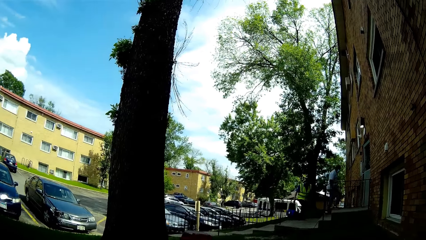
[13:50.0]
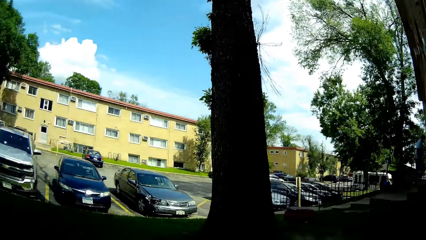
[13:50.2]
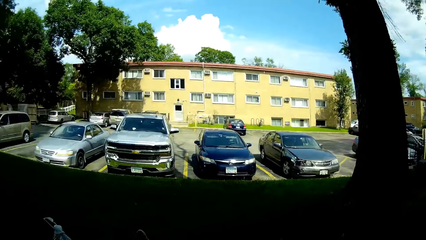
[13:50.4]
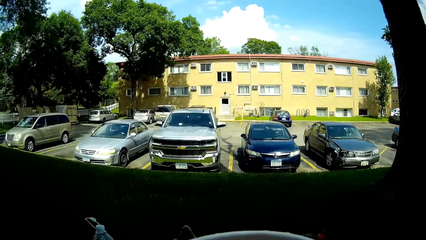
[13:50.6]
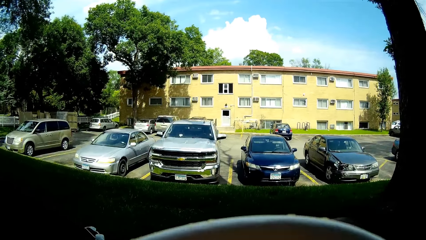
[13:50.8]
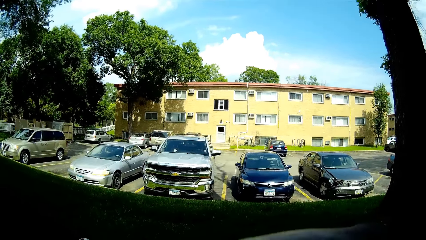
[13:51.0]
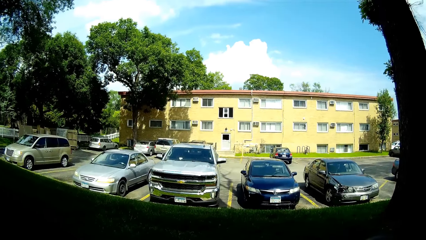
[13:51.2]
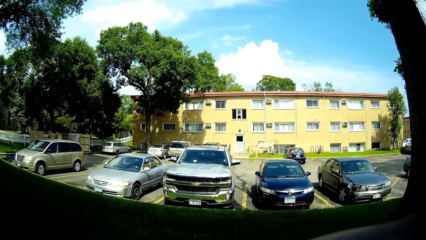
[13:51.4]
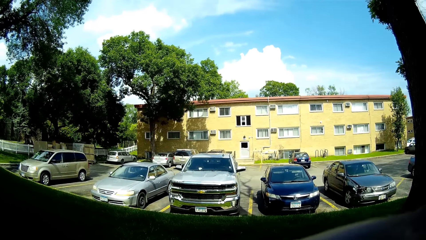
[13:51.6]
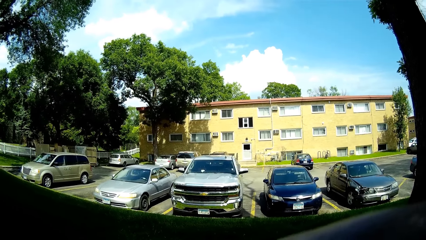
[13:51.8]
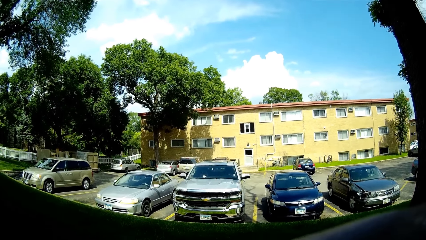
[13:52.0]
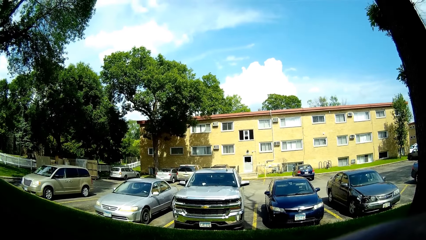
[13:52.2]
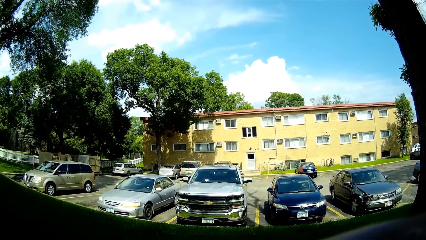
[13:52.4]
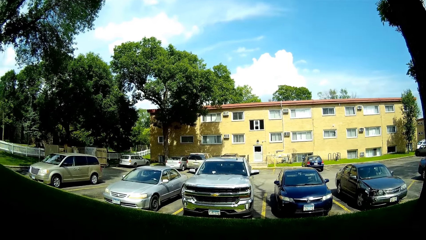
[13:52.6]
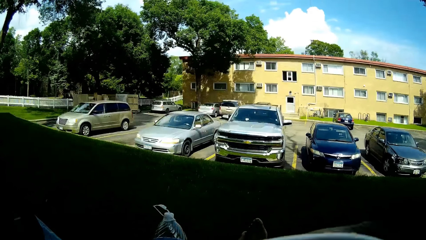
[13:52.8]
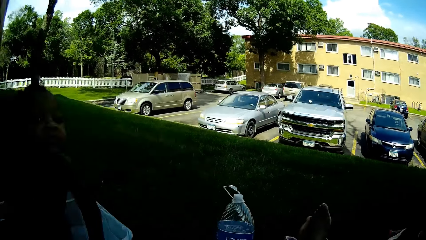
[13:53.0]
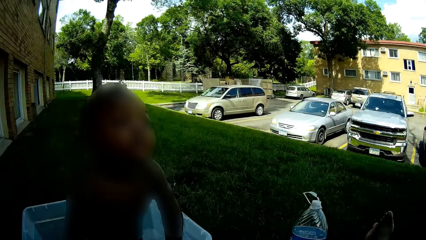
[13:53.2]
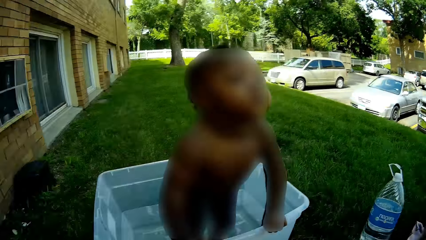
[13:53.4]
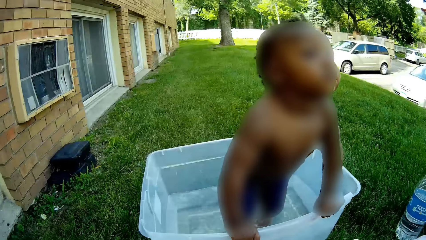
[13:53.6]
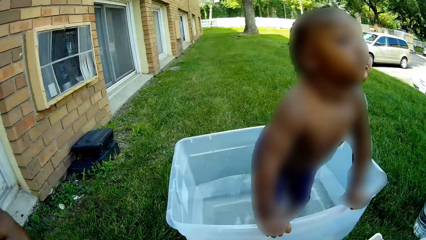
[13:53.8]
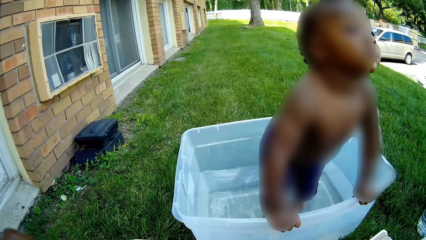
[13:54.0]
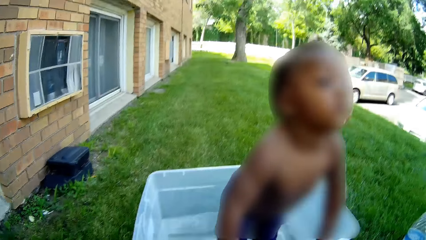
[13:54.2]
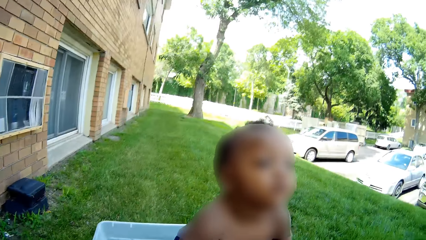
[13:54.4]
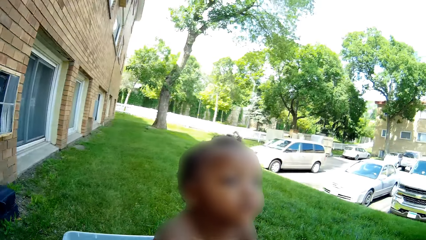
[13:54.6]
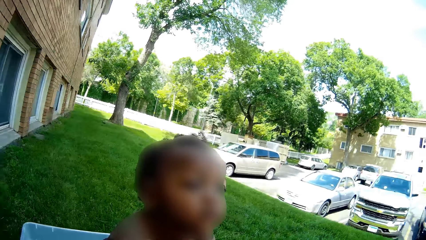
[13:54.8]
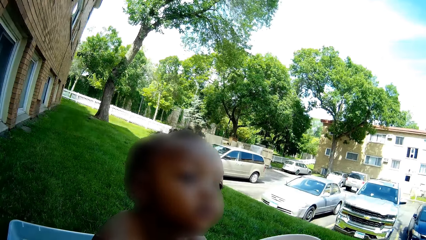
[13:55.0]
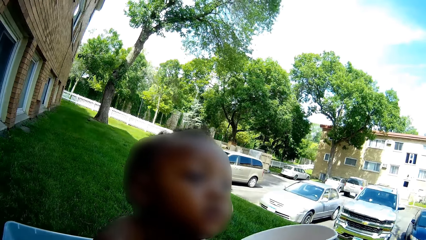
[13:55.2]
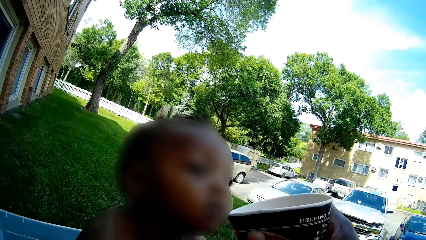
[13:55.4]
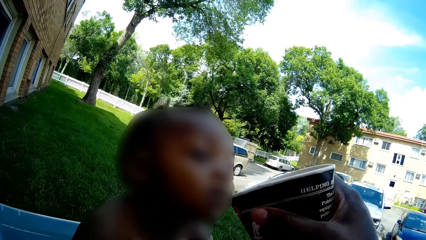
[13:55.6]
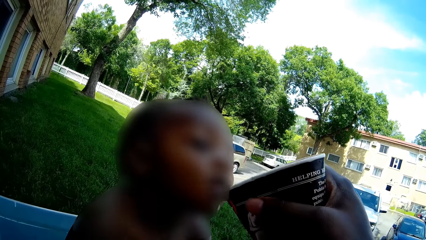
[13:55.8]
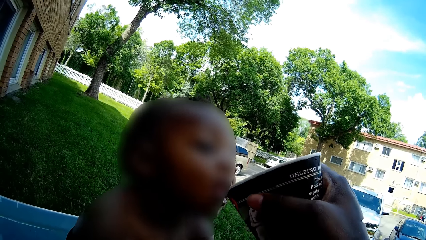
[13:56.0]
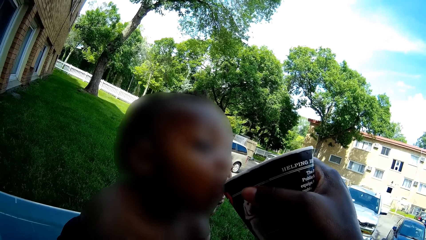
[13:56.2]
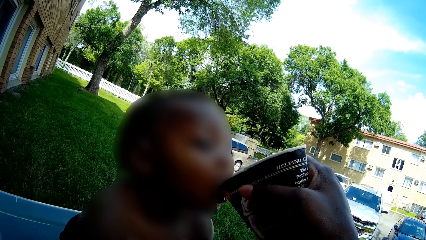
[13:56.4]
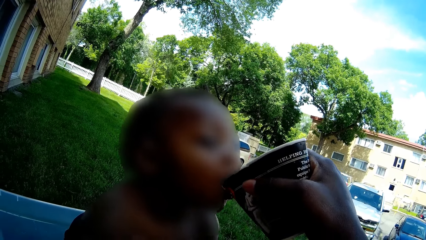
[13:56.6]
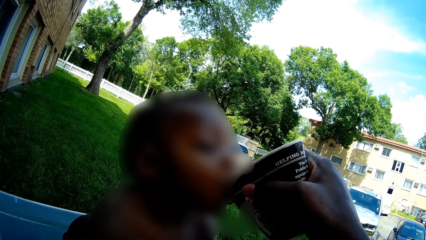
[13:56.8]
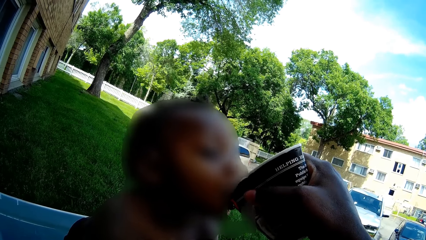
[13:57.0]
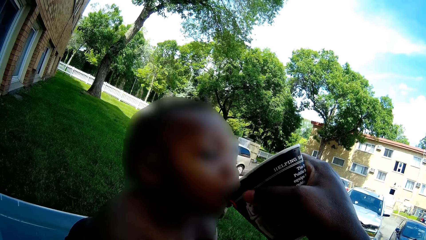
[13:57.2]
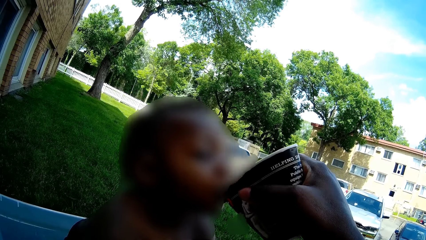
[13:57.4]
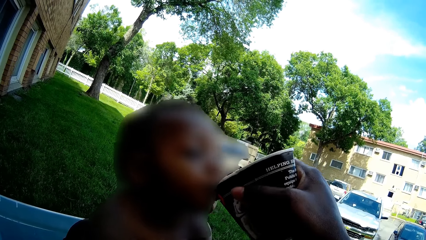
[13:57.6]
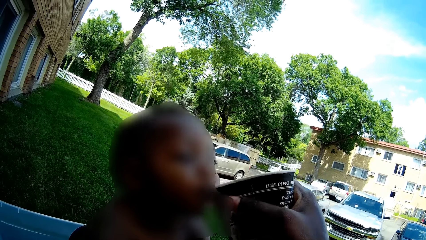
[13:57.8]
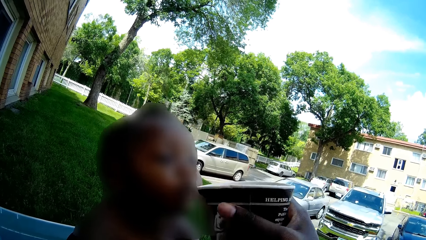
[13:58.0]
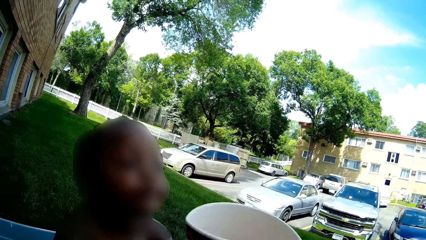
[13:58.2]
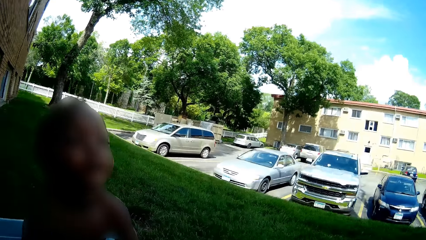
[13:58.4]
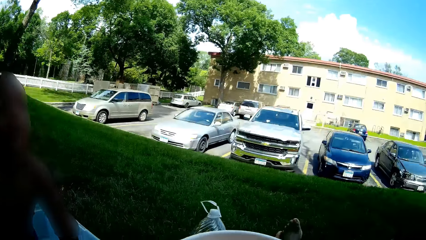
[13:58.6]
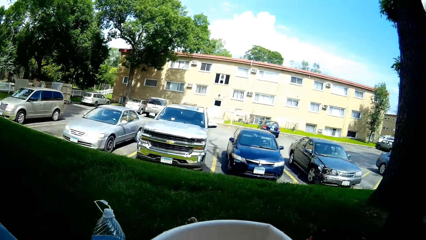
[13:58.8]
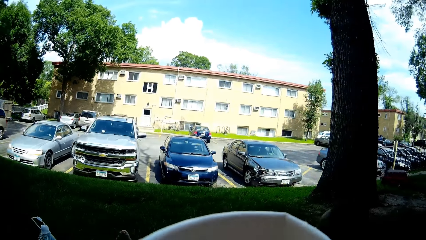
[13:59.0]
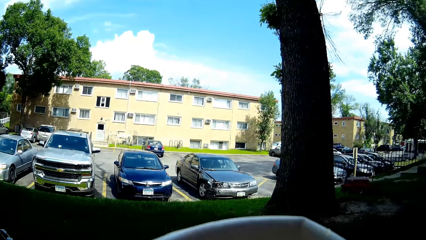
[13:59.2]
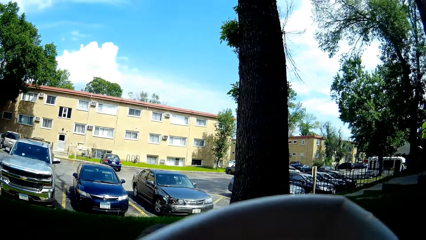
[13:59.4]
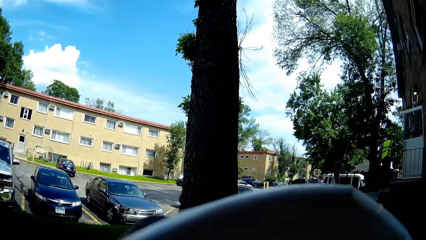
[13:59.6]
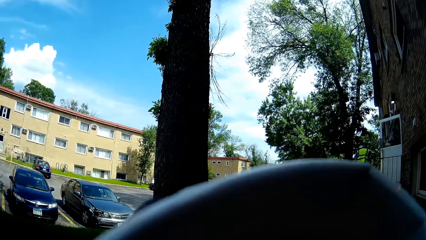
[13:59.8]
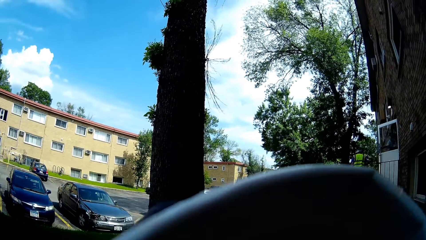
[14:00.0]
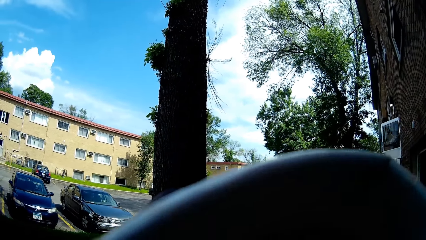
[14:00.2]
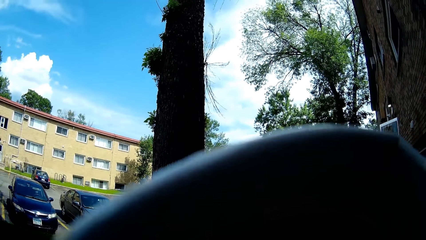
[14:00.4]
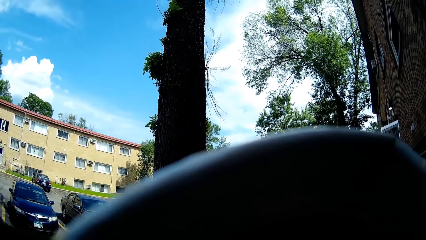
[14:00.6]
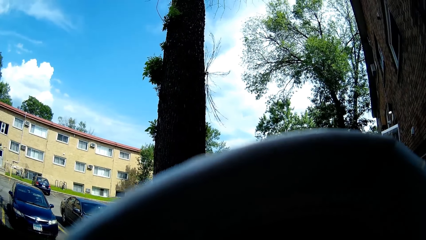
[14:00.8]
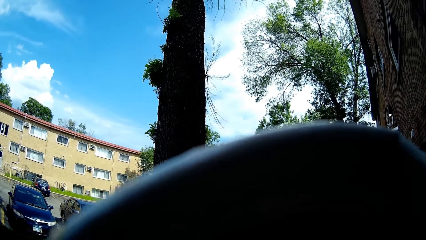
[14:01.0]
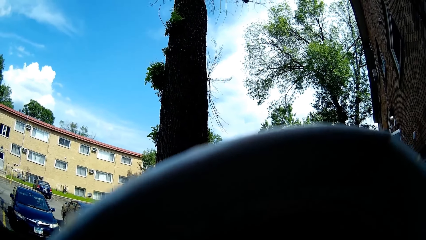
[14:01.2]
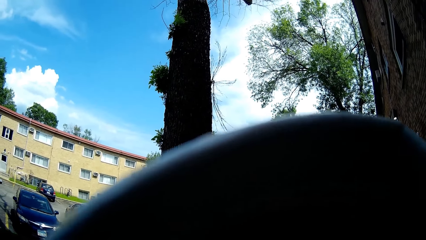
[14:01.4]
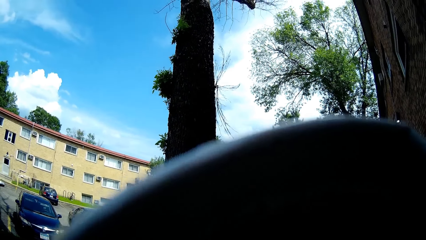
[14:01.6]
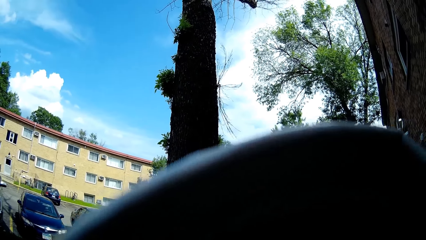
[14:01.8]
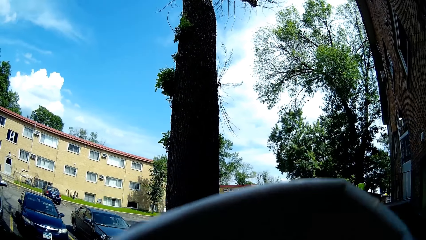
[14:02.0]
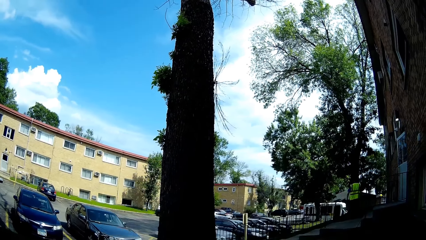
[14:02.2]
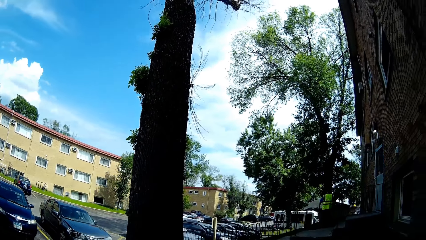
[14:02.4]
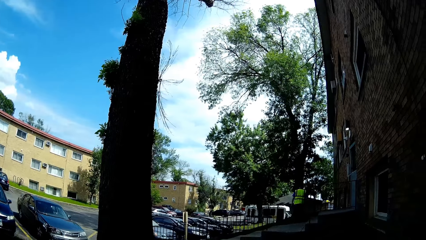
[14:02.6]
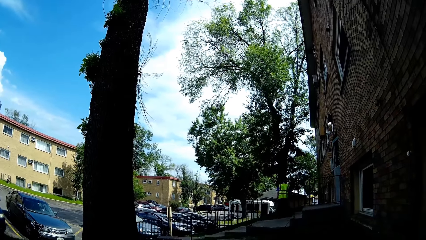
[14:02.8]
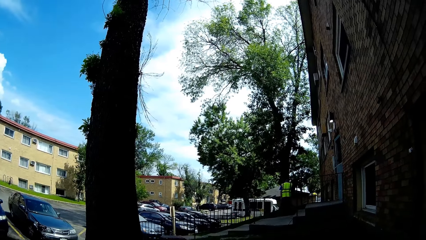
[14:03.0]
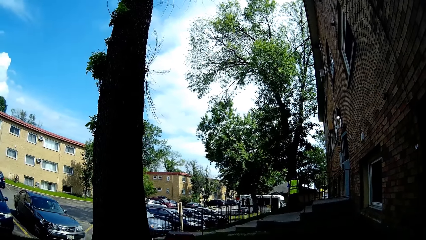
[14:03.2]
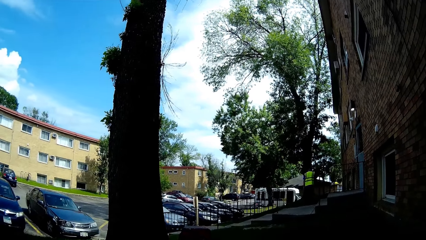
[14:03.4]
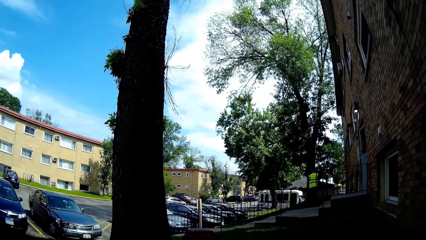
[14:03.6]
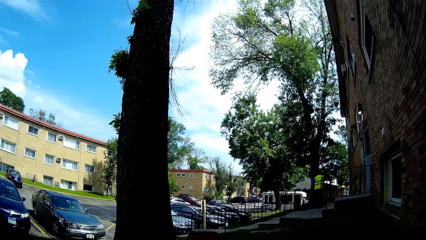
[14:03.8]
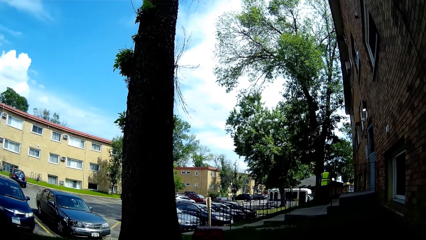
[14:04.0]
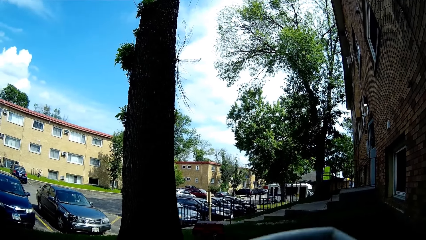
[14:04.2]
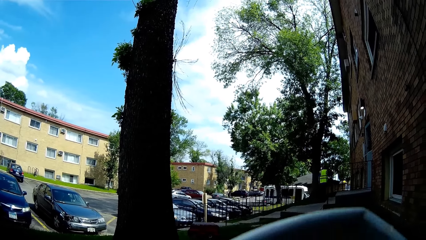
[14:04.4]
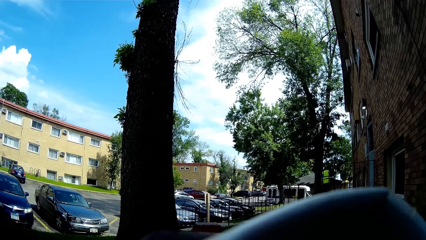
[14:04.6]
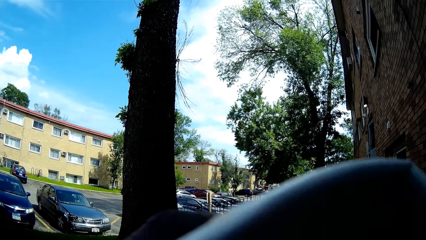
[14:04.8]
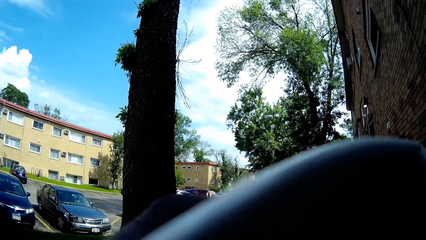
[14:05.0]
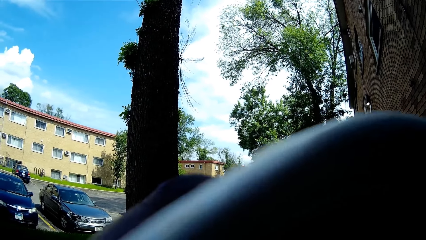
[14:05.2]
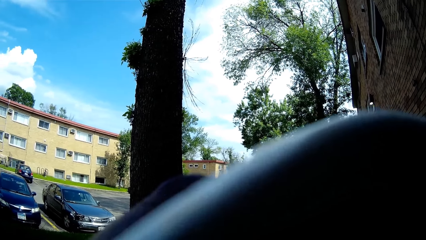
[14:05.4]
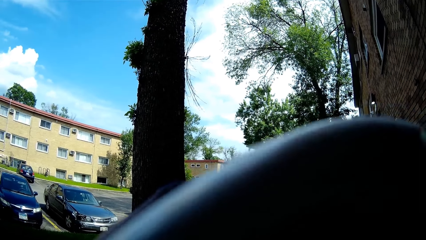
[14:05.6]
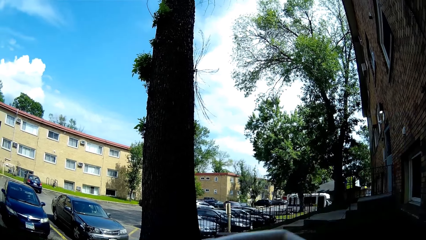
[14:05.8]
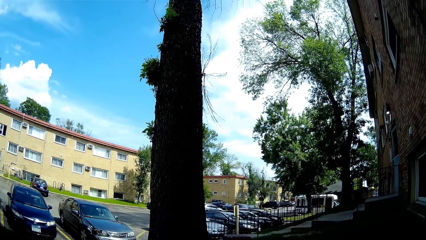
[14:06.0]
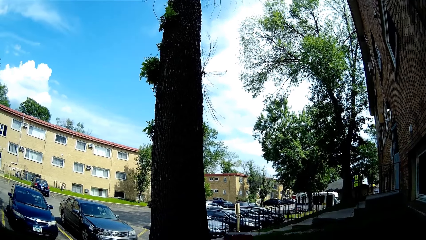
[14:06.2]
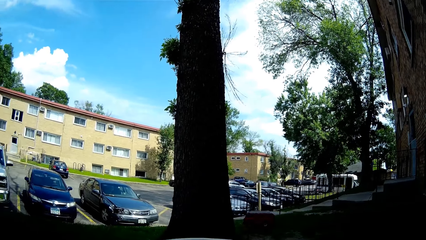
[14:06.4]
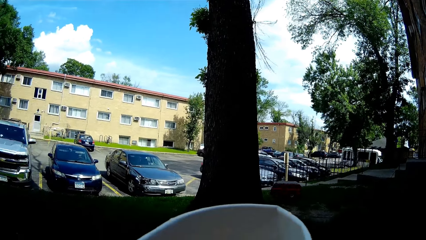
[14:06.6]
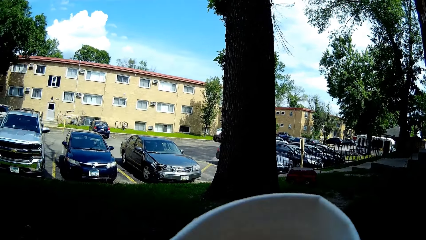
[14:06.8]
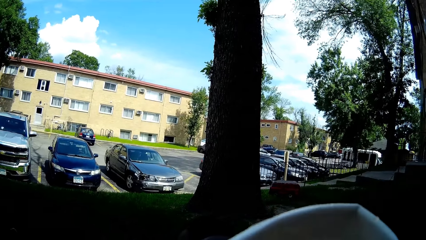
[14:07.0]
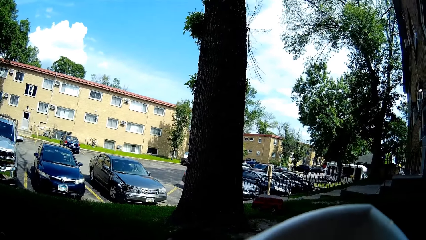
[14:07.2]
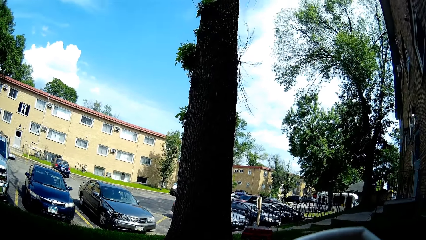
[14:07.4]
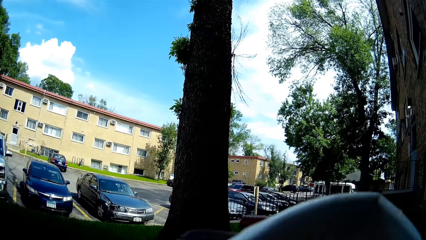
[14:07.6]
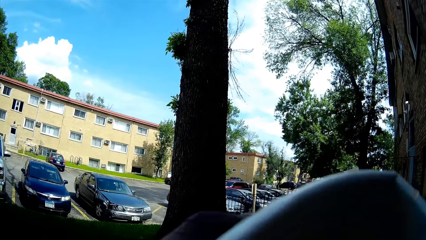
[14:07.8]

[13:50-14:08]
The camera wearer drinks from the compostable cup in her right hand. She gestures with her left hand. The child drinks from the compostable cup in the camera wearer's right hand. The camera wearer gives the child a drink. She drinks from the compostable cup in her right hand. She looks around. She drinks. She looks around.
